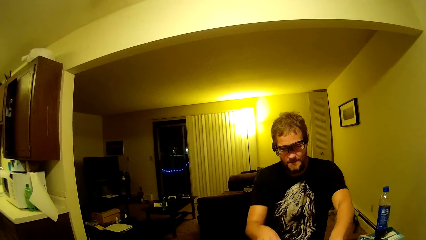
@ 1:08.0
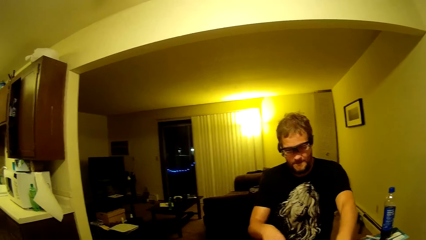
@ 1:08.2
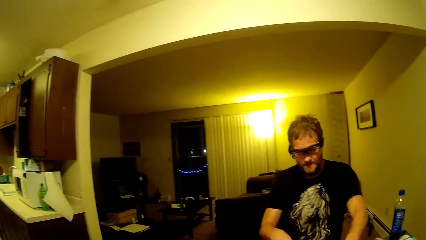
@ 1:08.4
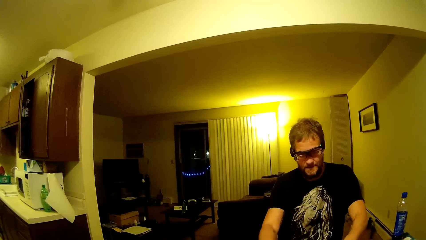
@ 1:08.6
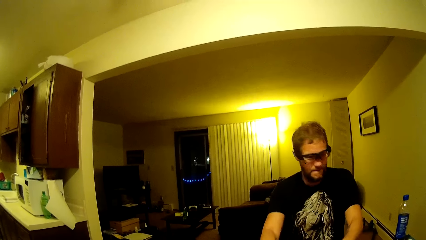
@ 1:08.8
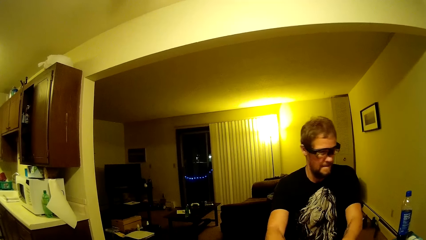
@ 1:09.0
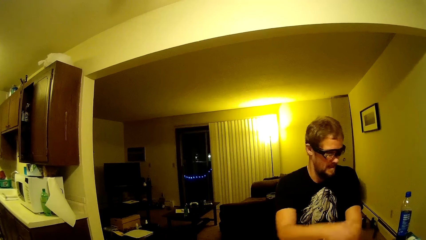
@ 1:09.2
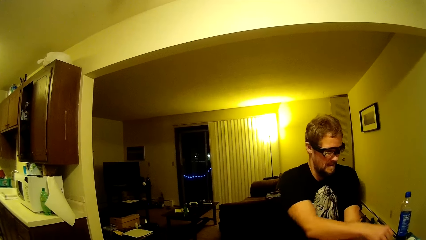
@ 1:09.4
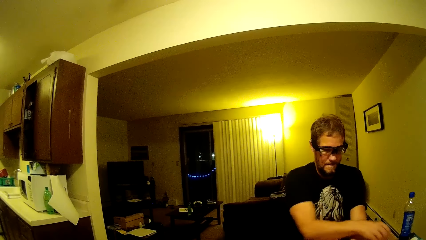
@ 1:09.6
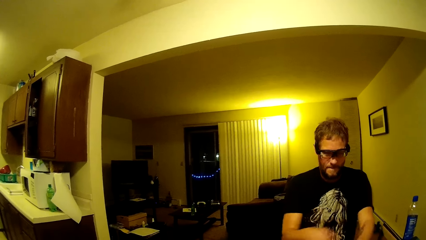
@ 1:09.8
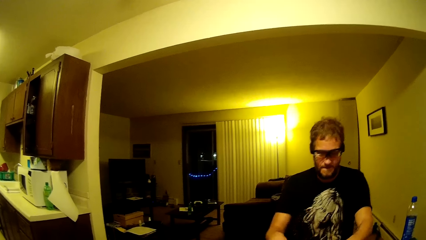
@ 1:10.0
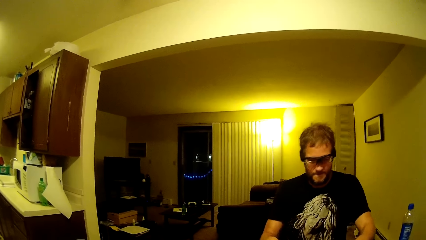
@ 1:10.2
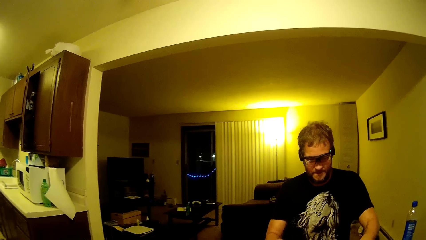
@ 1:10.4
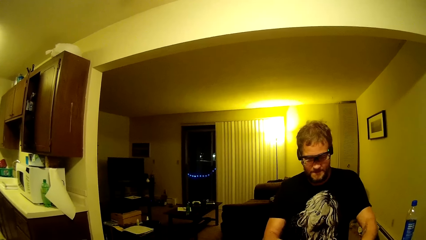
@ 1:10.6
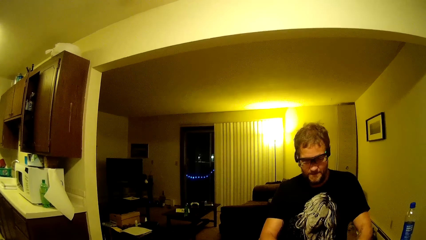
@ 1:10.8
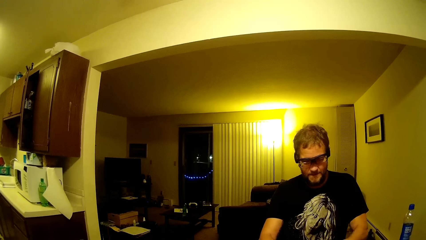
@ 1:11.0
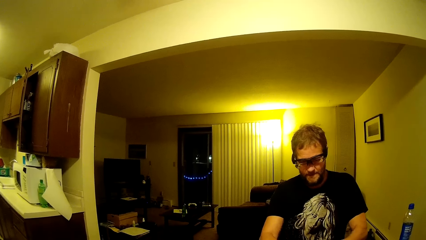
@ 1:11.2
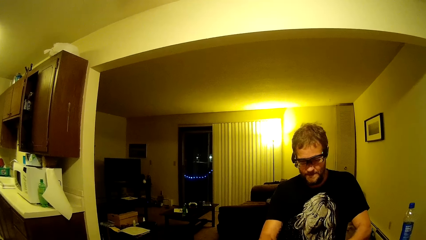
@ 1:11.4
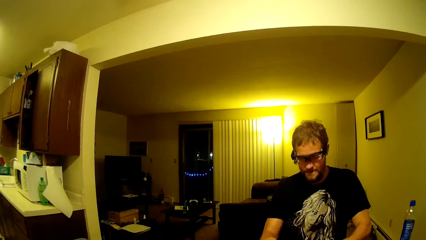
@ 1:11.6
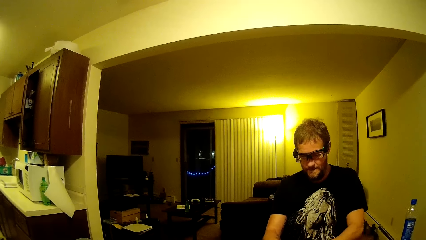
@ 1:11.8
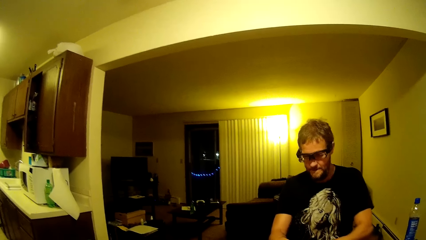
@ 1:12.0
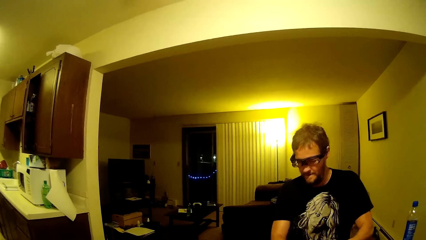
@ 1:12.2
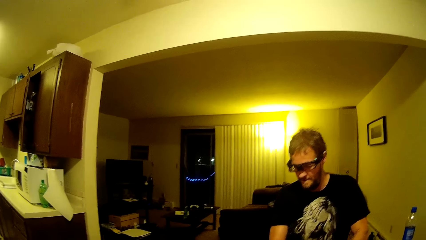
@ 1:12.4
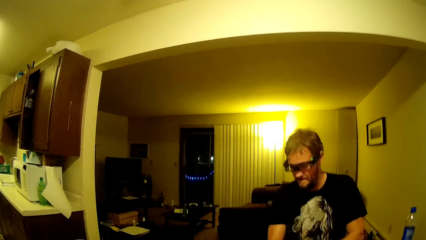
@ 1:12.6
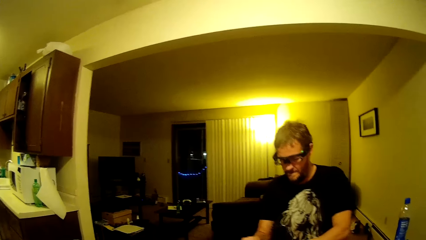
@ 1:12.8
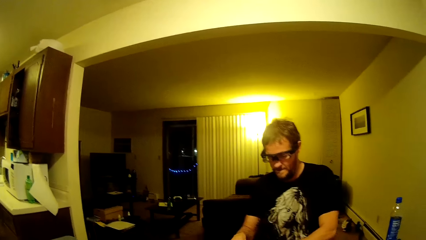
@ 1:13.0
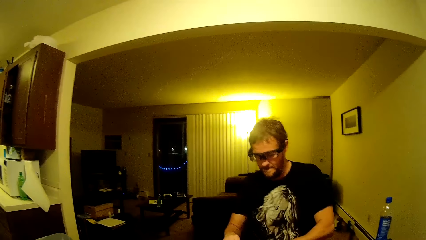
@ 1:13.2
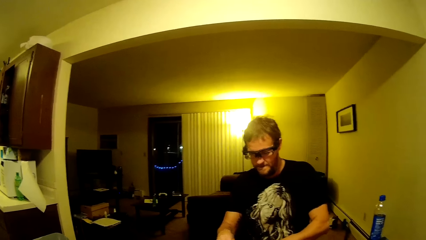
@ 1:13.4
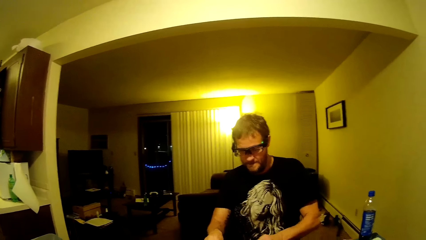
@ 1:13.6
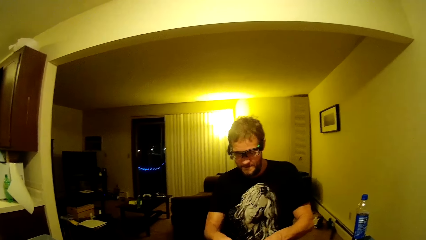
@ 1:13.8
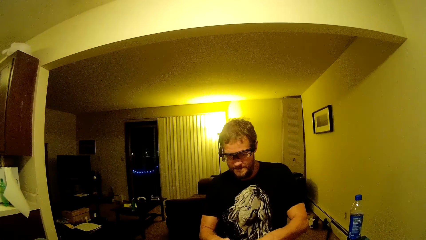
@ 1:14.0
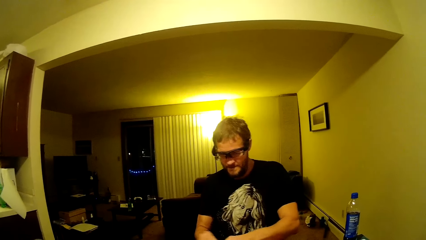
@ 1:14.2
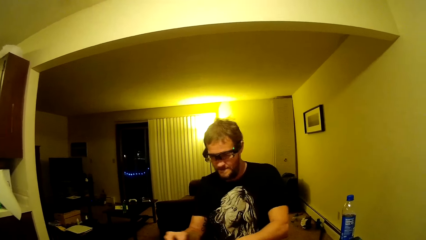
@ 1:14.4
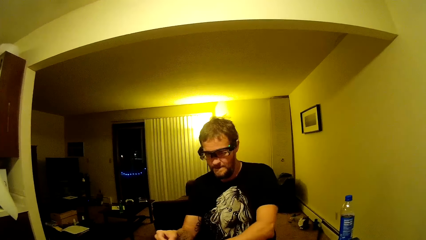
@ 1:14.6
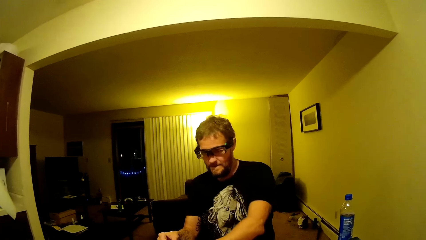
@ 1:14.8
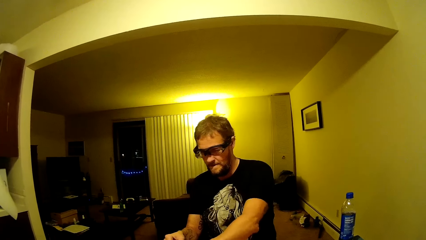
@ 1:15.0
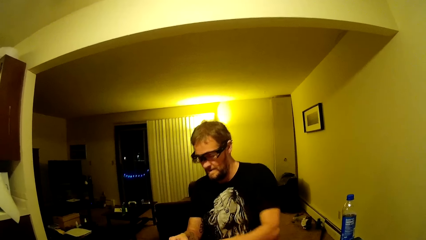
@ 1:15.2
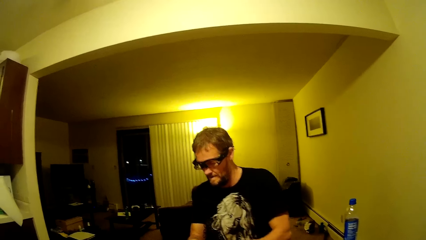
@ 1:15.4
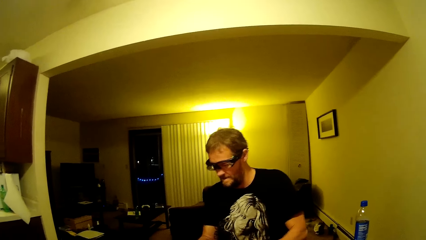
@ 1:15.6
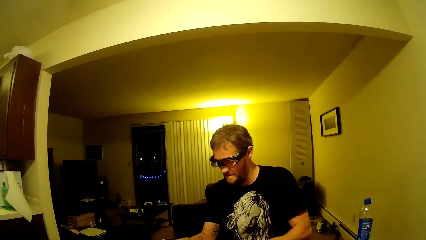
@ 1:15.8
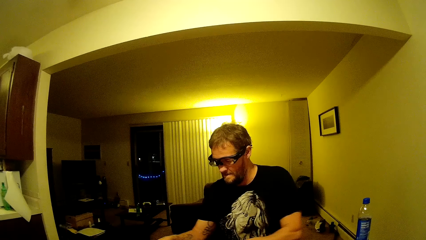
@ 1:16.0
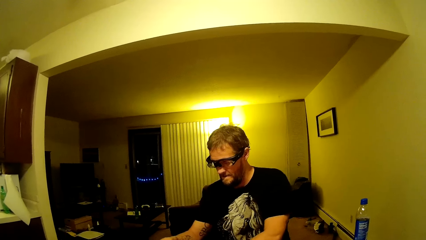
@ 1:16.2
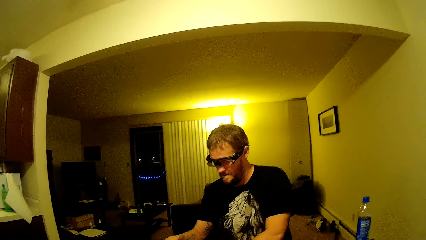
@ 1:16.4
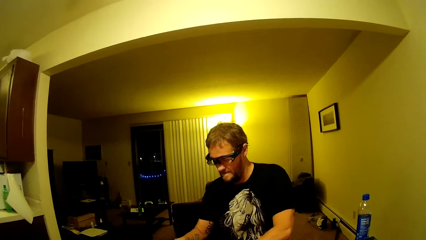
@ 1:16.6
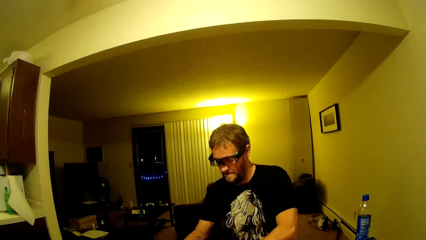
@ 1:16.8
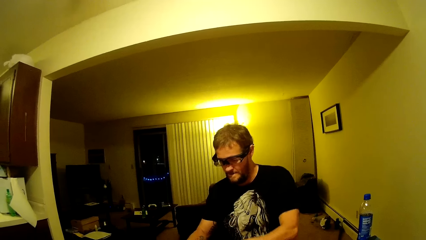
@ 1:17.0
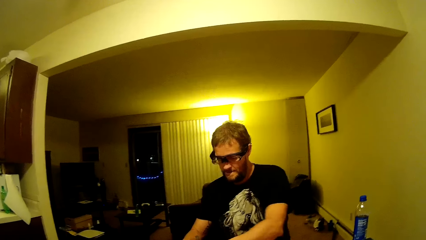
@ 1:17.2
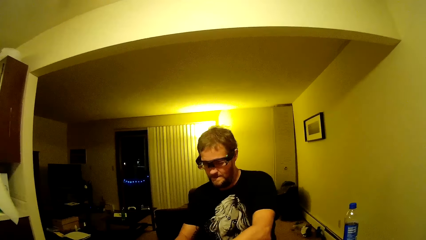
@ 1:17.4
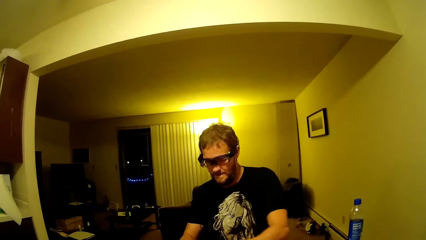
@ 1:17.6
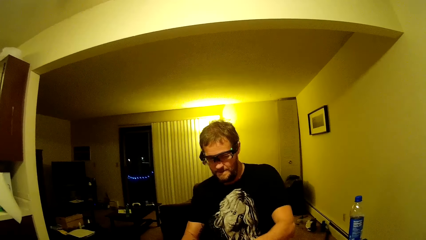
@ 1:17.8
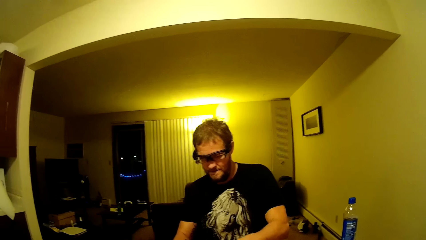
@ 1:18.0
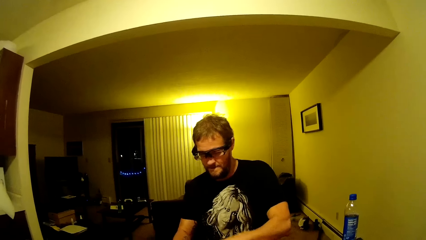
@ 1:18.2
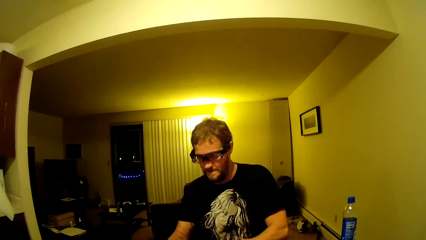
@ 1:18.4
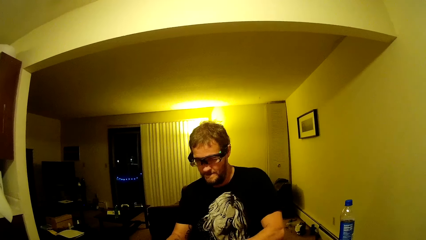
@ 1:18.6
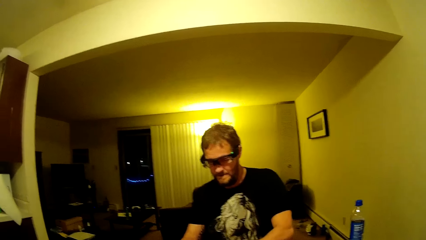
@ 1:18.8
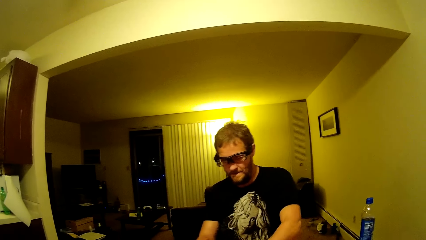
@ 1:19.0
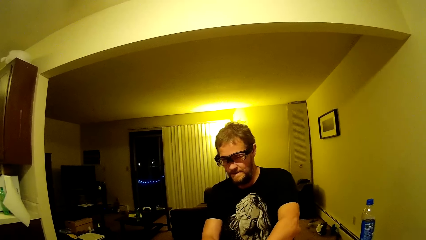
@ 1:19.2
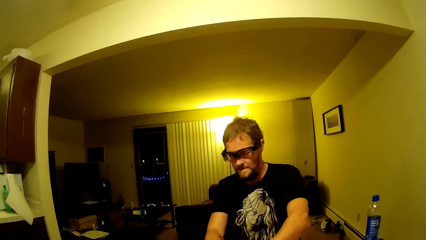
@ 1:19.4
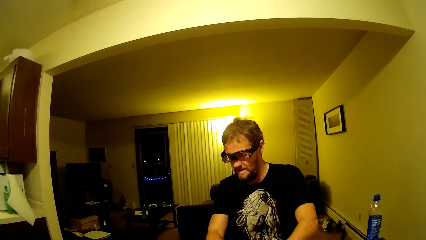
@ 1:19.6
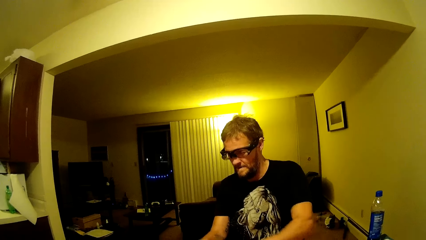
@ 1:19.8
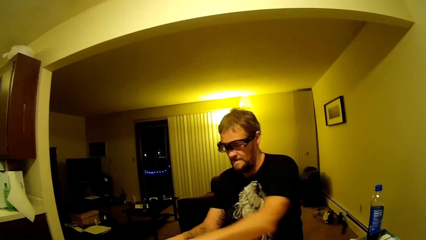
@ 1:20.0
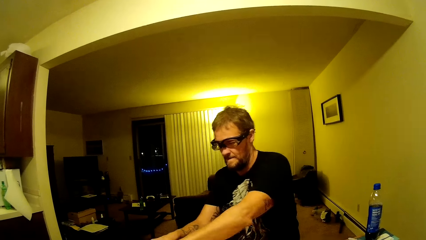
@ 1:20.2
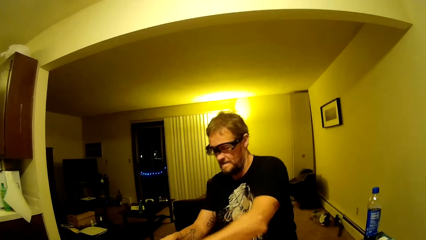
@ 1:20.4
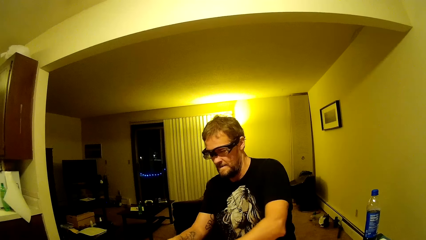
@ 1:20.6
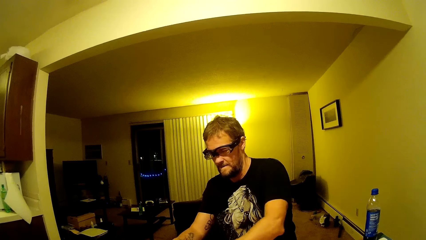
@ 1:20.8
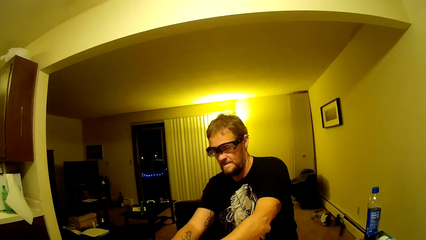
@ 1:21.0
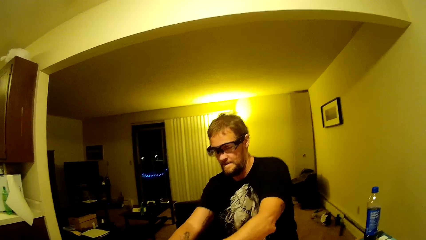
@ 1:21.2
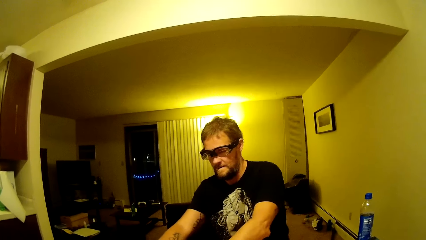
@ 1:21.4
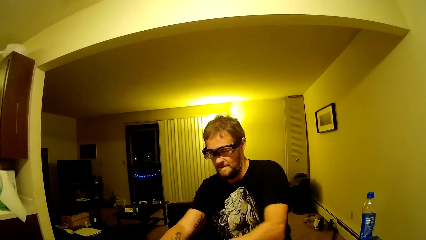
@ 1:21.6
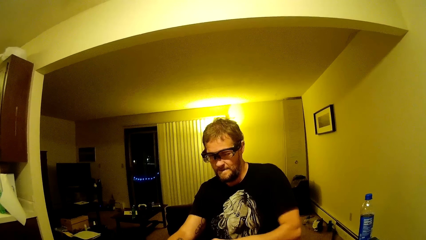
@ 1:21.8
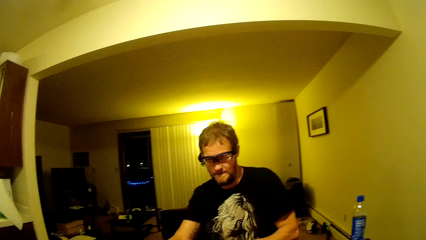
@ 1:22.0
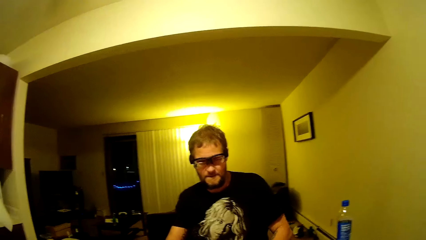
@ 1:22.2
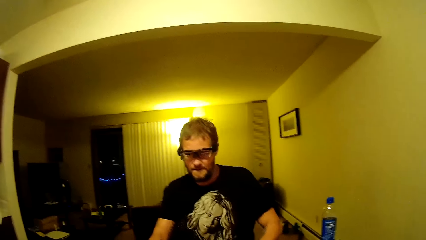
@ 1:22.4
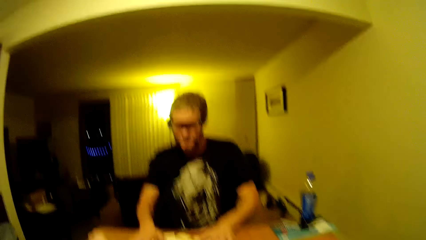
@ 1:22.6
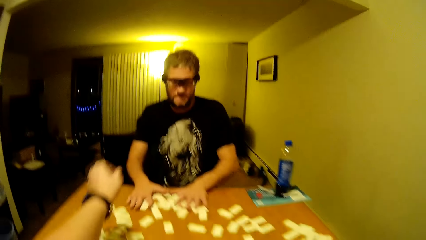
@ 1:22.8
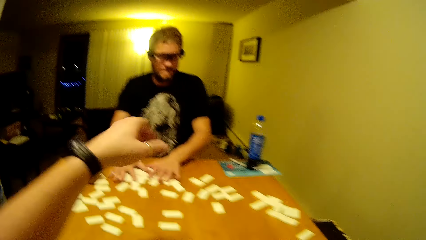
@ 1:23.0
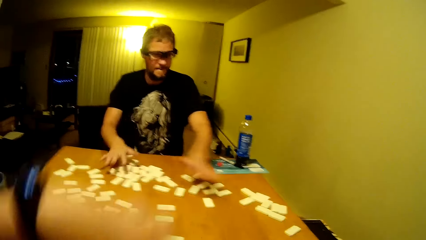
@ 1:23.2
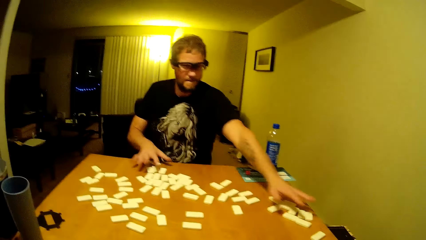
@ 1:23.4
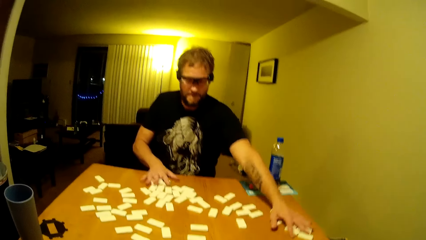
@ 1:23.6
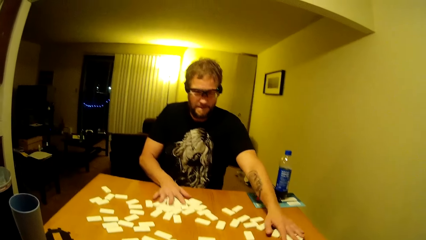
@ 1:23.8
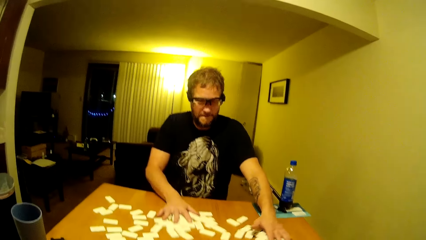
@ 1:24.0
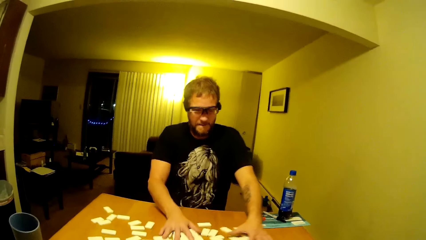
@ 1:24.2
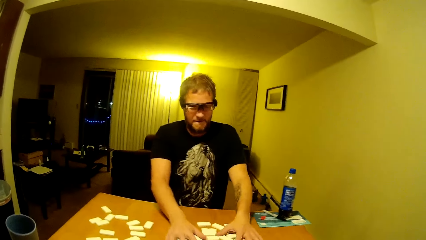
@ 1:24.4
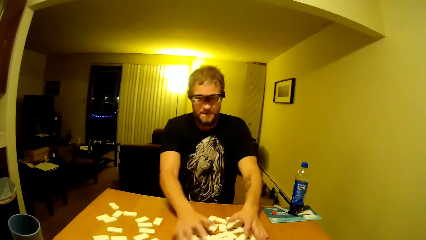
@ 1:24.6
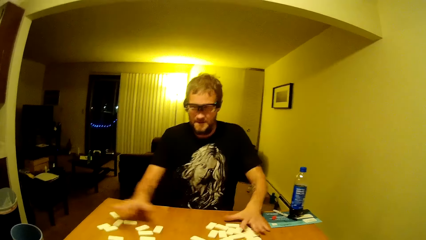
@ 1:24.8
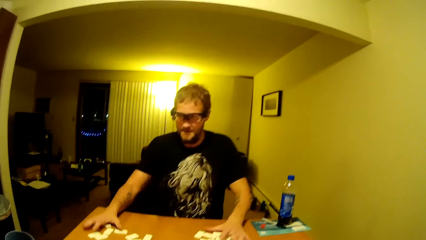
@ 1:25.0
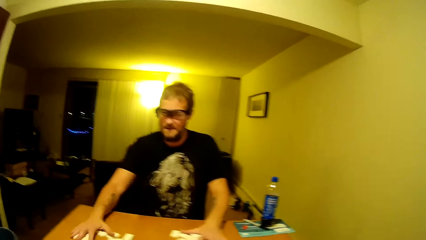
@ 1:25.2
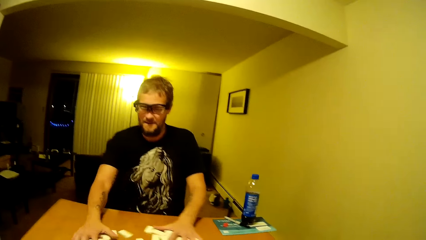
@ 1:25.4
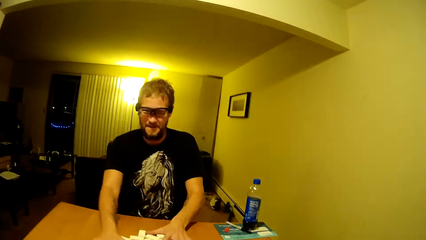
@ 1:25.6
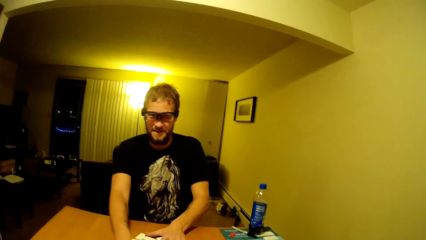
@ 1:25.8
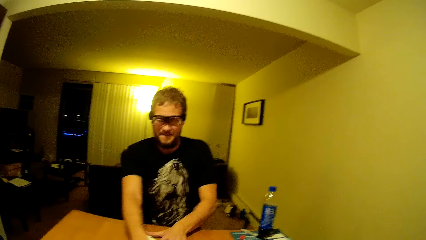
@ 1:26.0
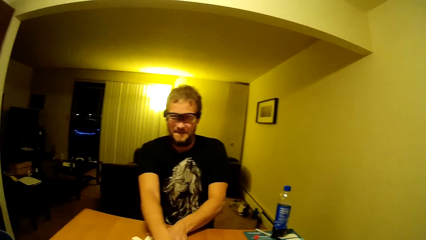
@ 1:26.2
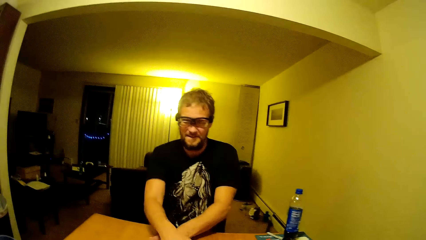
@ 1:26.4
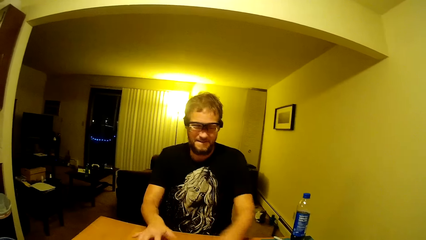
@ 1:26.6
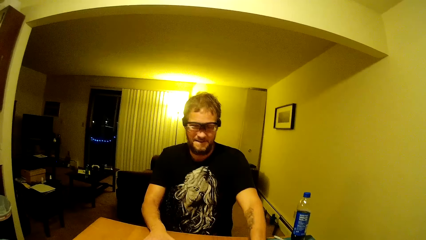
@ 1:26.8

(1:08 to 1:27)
The man counts the dominoes on the table, puts a domino aside and drops the dominoes on the dominoes game table. The man and the camera wearer play dominoes on the table. The man places the dominoes together.
